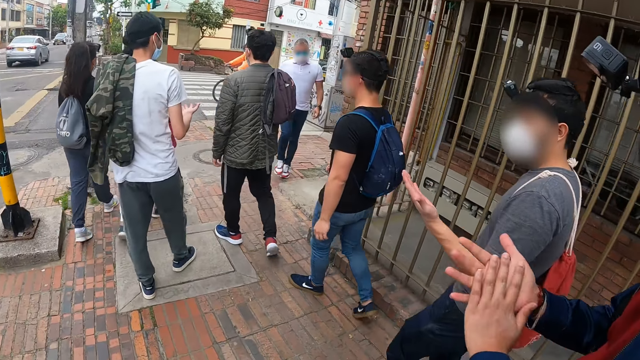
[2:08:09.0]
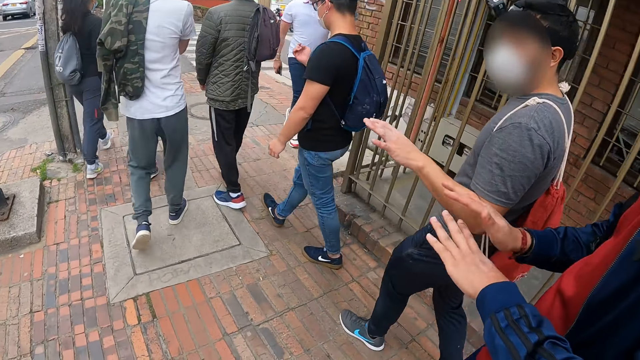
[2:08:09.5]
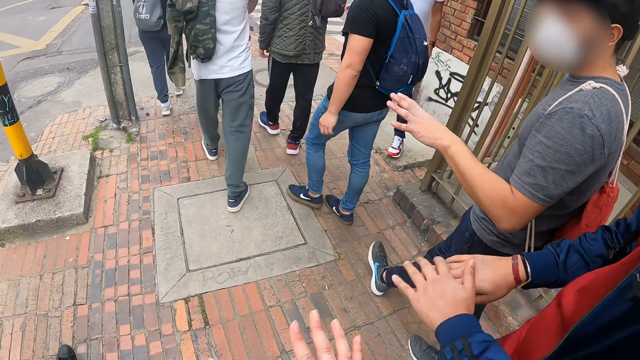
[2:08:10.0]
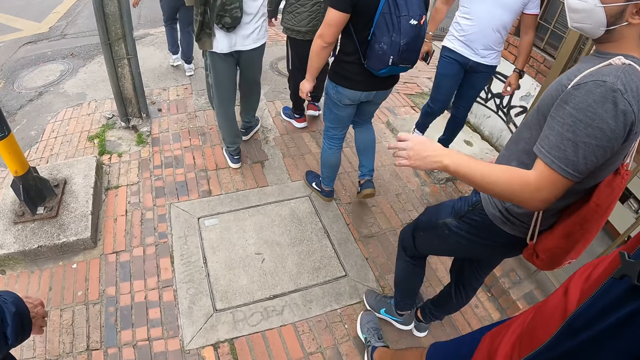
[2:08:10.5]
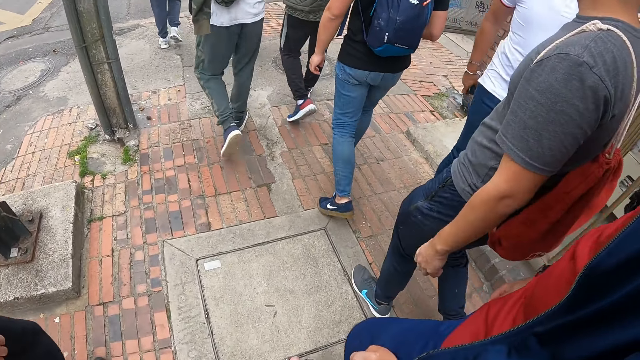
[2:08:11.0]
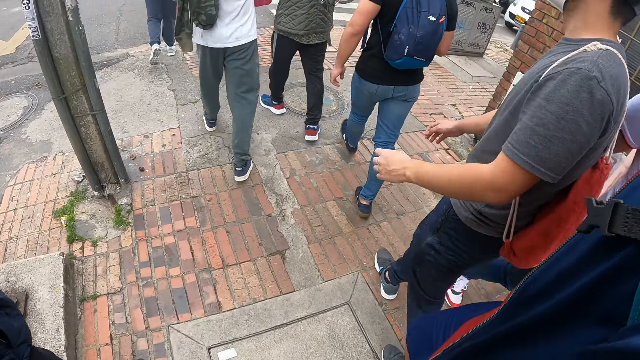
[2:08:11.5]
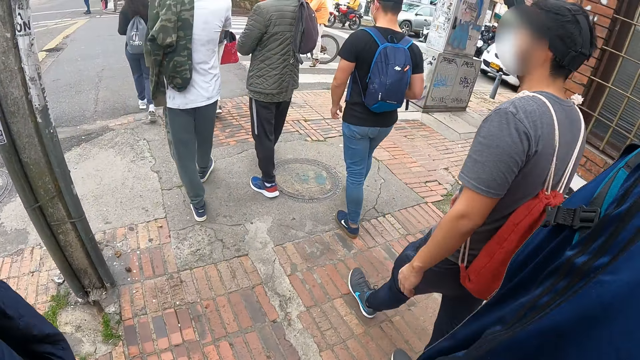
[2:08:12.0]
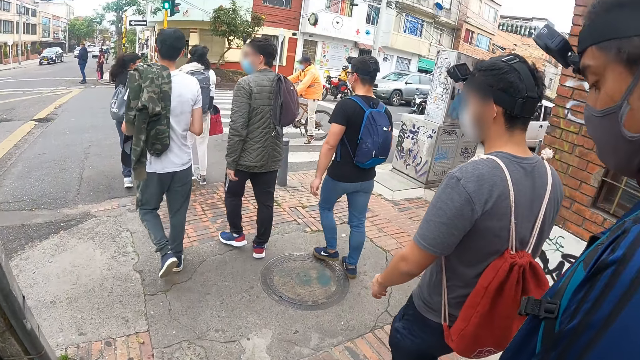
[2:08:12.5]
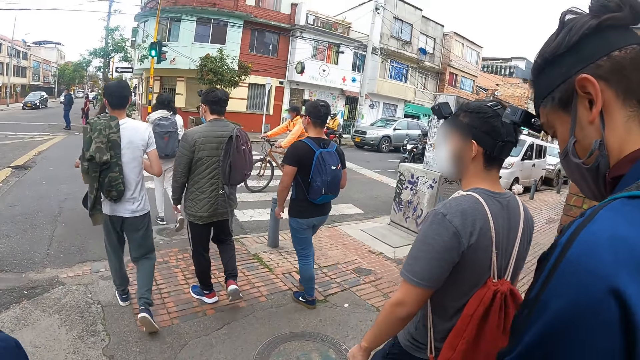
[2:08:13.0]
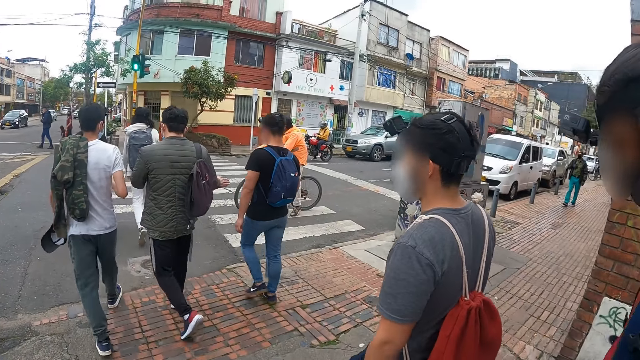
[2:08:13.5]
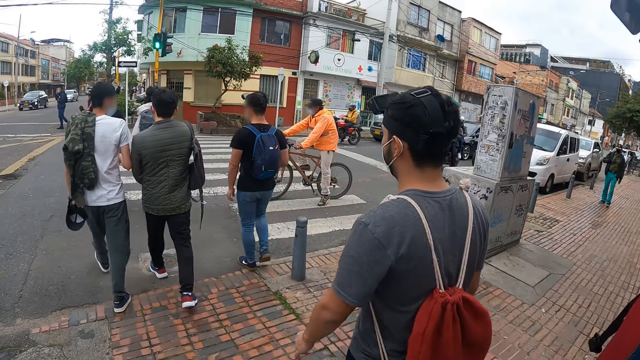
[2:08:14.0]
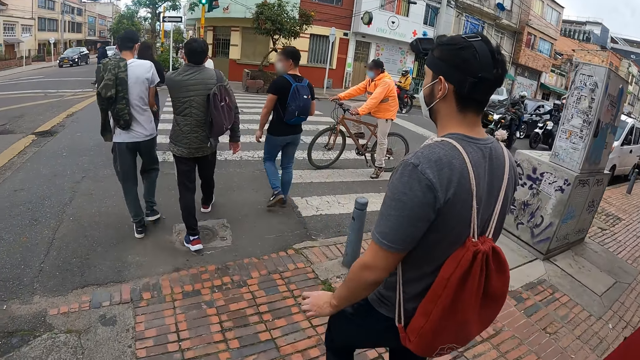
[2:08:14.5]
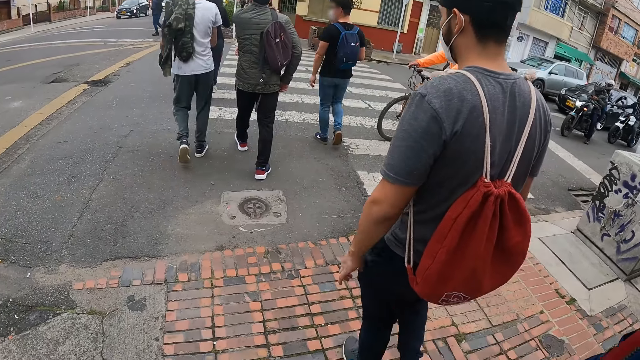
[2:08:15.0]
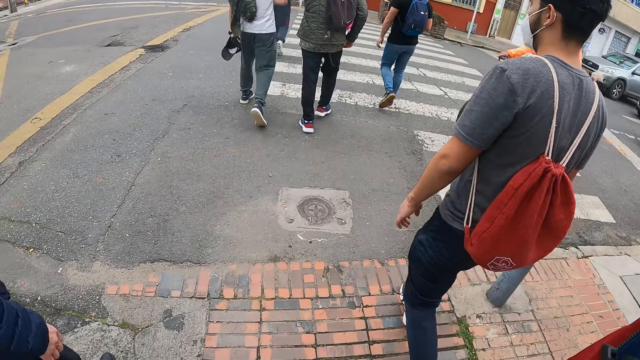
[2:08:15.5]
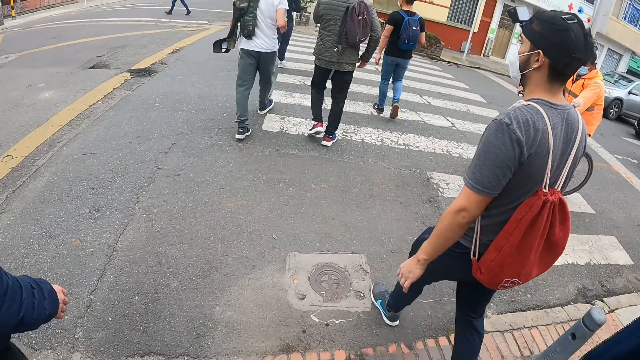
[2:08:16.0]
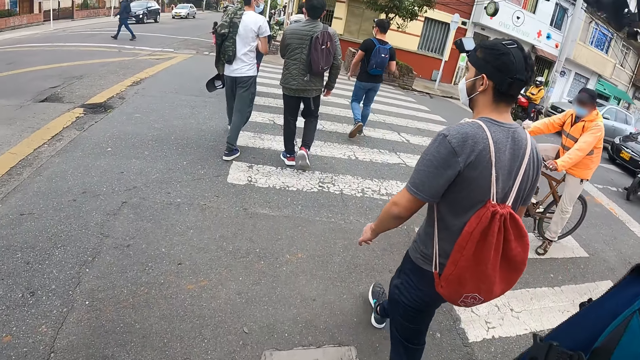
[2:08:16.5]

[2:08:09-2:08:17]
The camera wearer walks around the street.

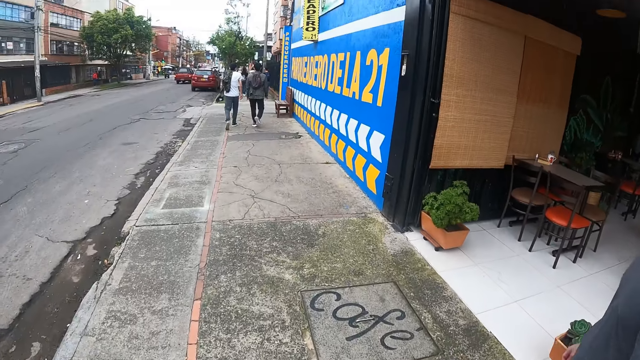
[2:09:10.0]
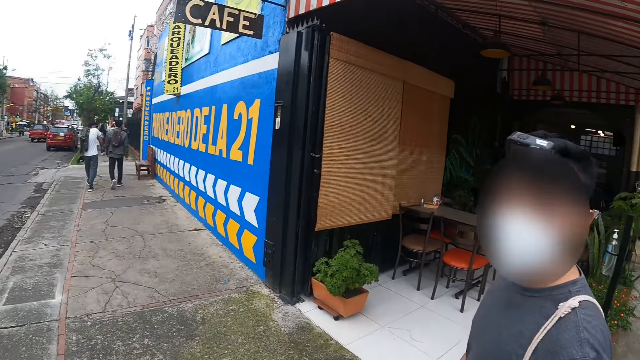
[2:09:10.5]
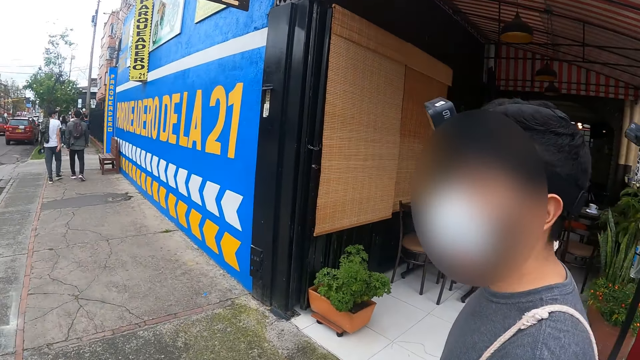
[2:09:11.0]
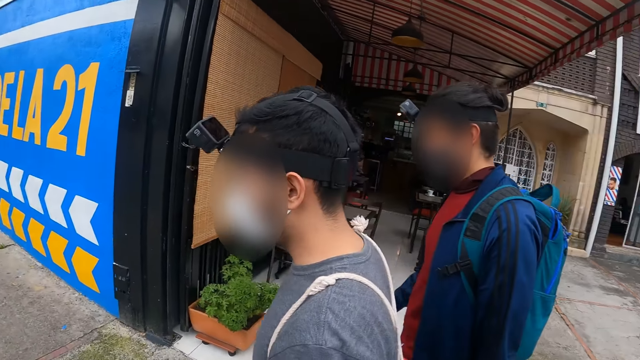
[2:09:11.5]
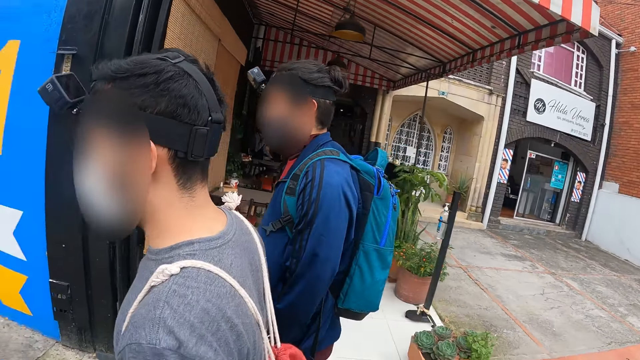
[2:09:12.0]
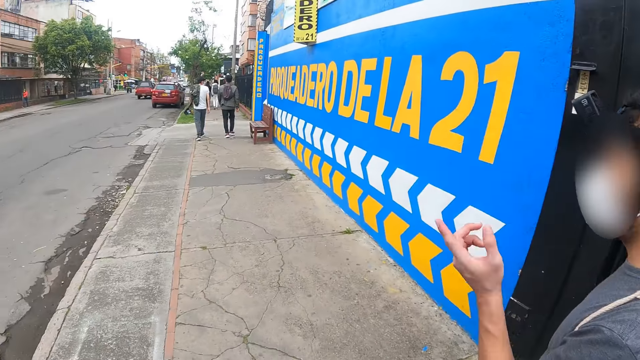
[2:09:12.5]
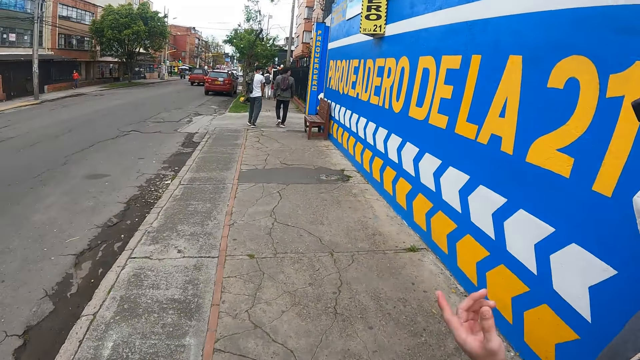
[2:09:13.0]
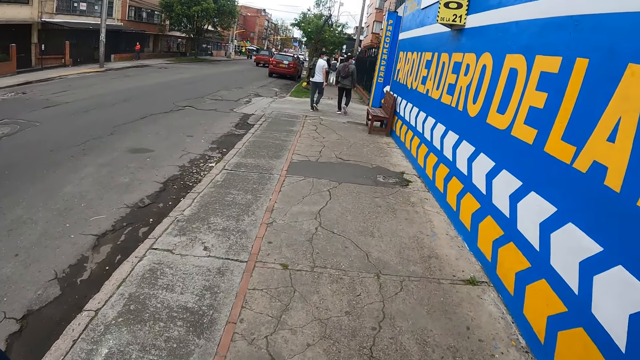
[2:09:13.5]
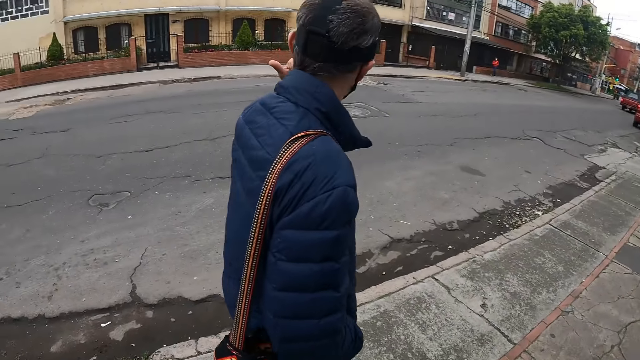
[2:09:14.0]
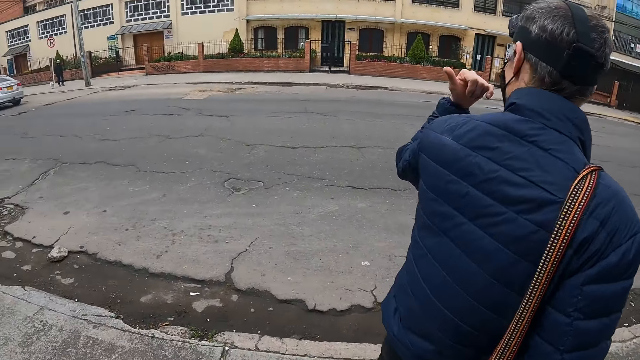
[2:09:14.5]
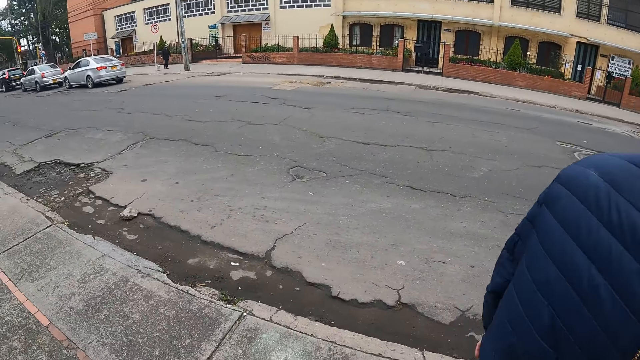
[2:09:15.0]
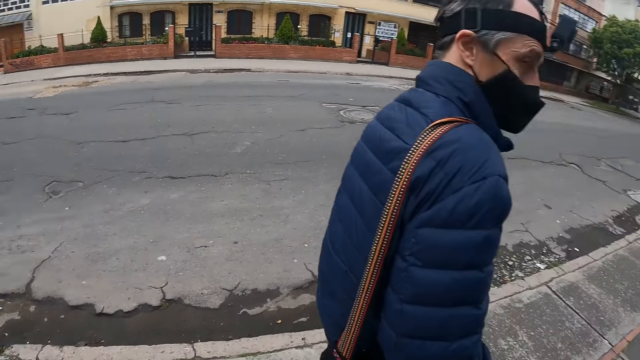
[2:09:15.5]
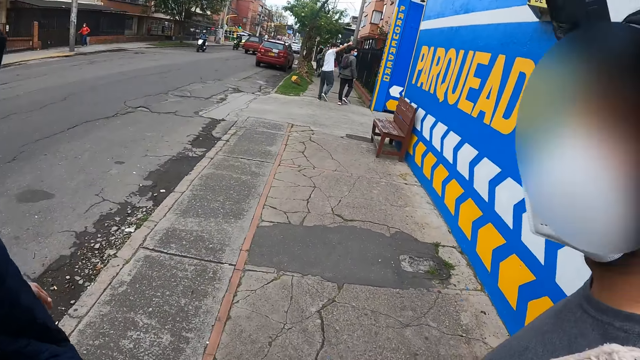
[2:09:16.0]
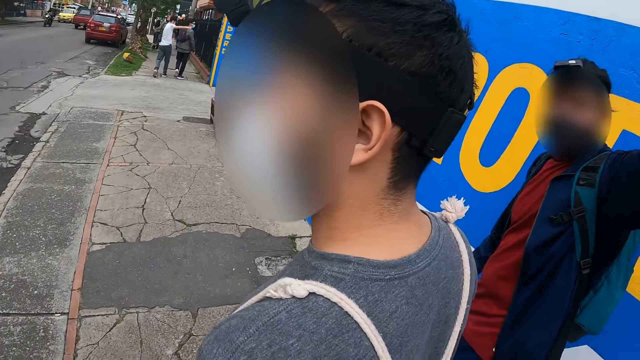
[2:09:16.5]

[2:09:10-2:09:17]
A man speaks to the camera wearer and another man.

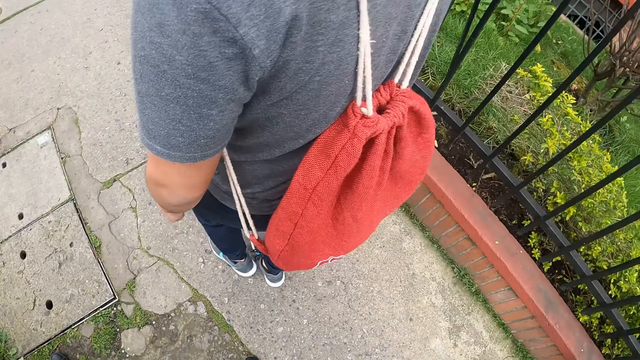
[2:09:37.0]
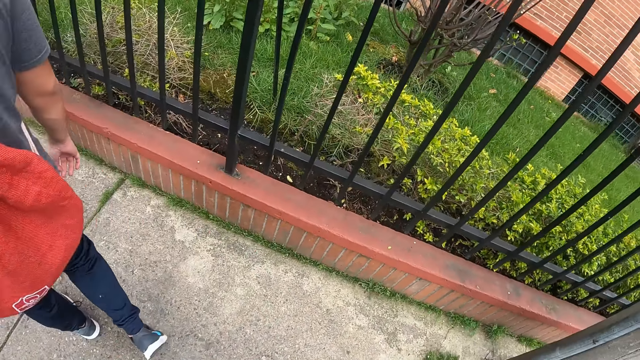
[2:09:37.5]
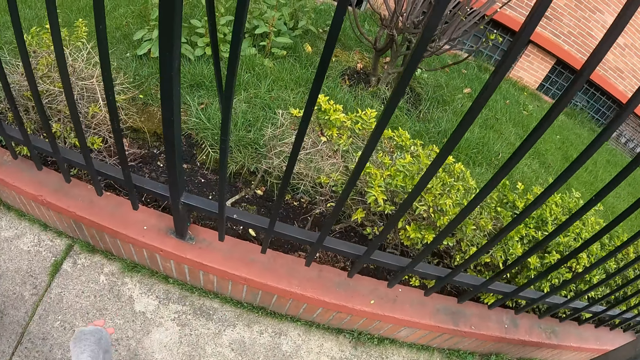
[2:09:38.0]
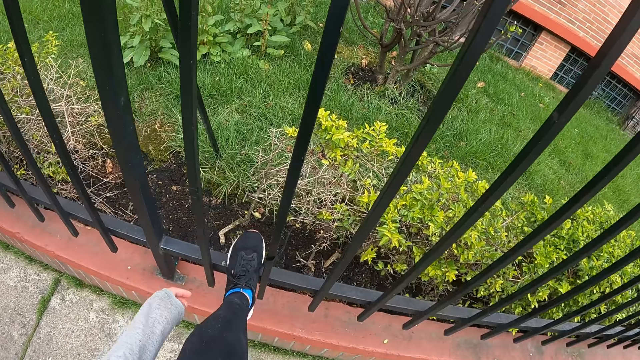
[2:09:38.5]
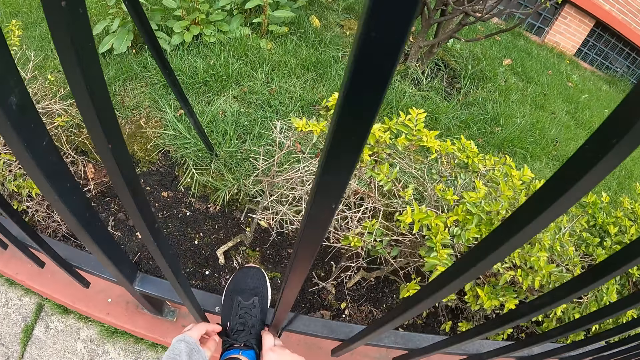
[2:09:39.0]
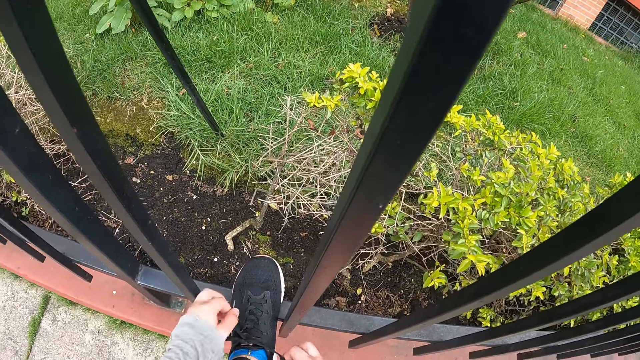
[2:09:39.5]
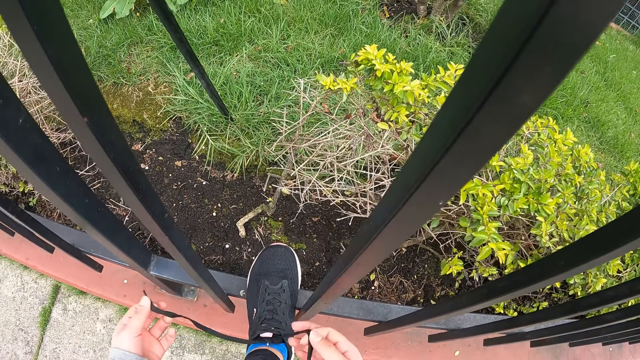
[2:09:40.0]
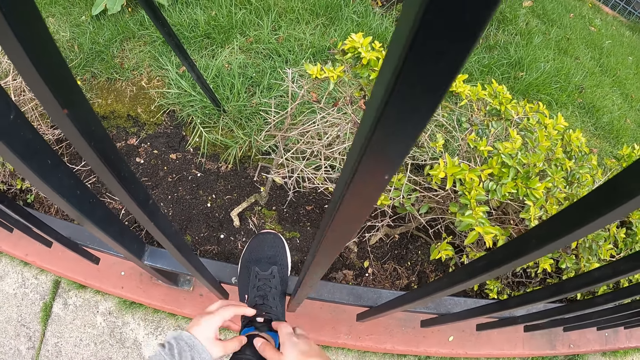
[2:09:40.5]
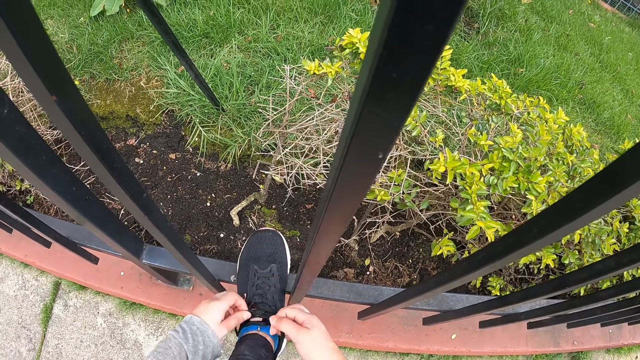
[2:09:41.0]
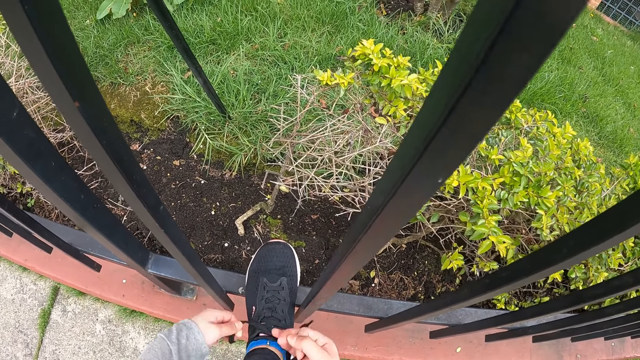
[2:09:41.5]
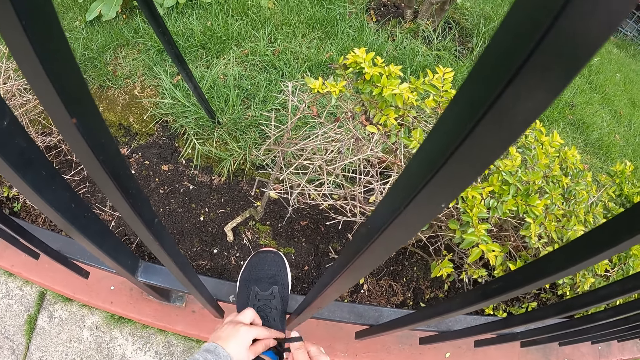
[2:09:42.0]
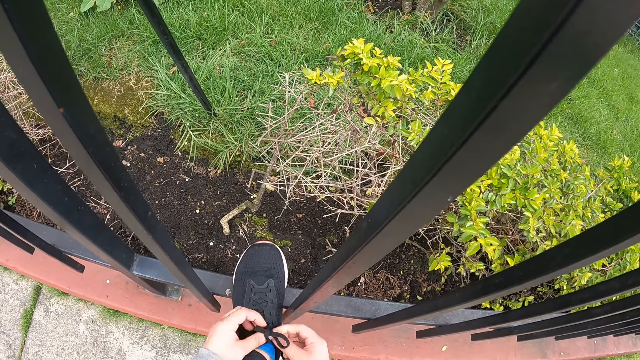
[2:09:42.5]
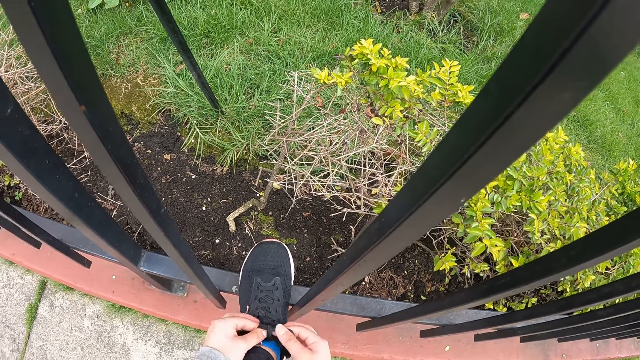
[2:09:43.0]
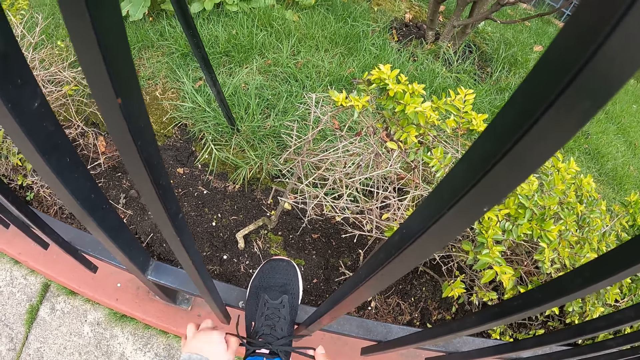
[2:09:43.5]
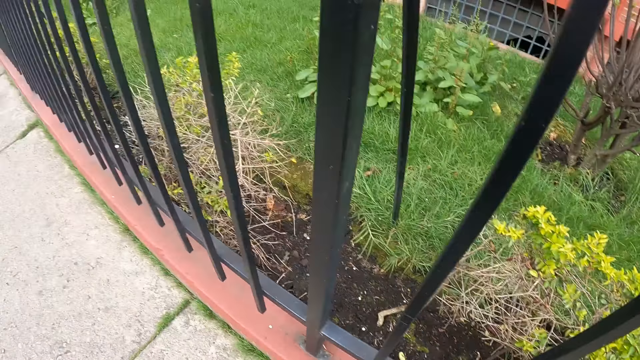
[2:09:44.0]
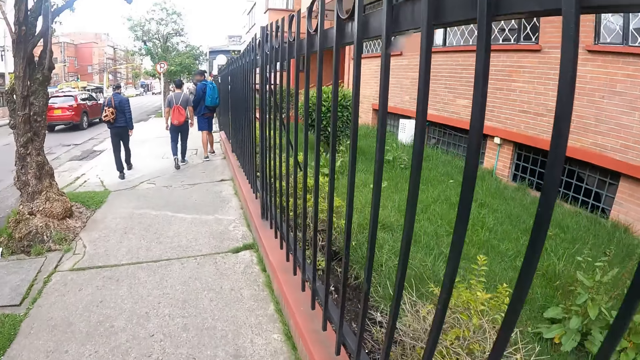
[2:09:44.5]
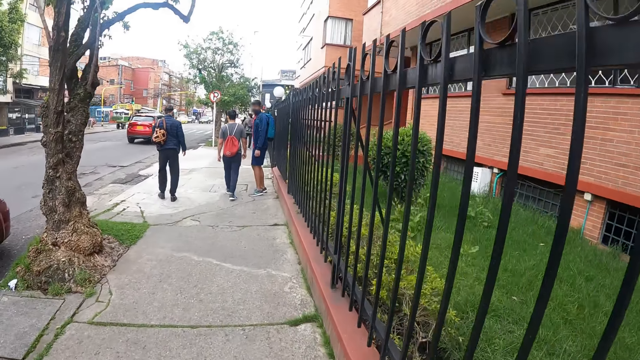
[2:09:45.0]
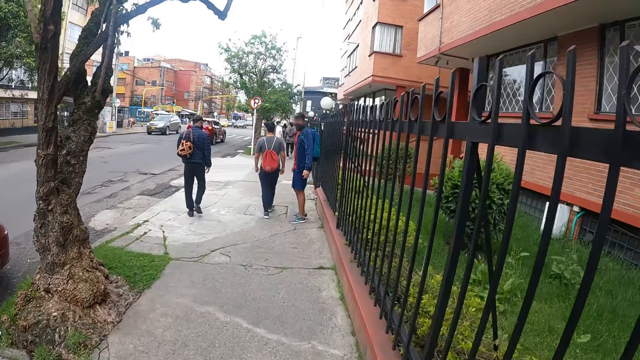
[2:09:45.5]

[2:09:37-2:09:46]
The camera wearer ties a shoe lace with both hands. They walk around the street.
